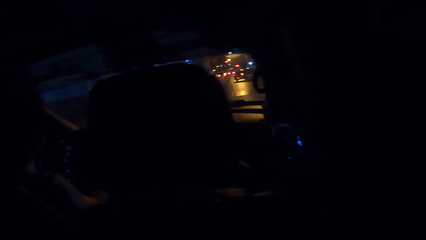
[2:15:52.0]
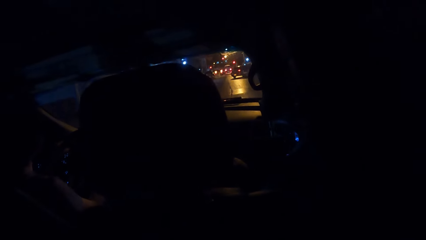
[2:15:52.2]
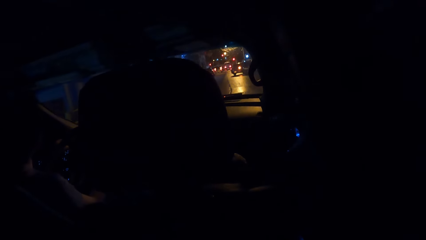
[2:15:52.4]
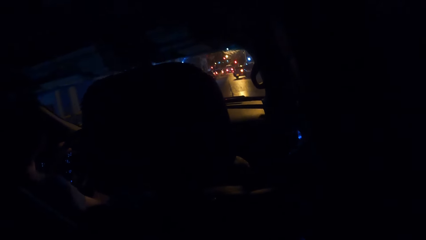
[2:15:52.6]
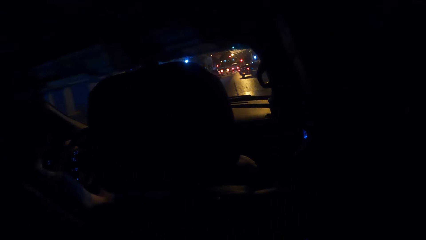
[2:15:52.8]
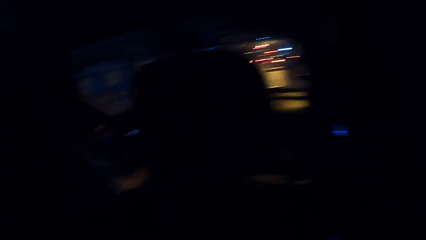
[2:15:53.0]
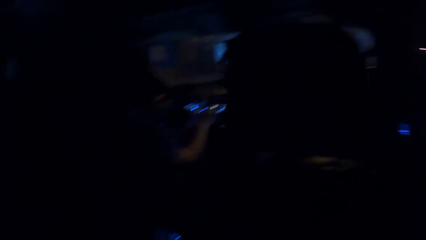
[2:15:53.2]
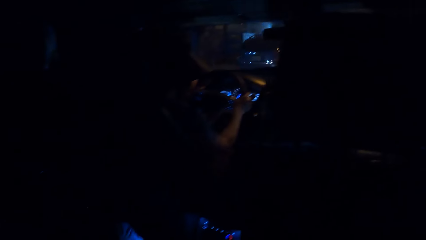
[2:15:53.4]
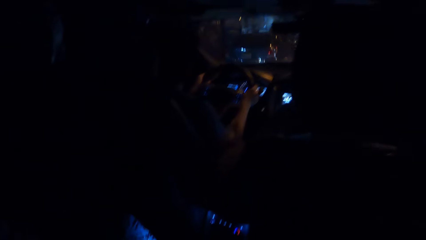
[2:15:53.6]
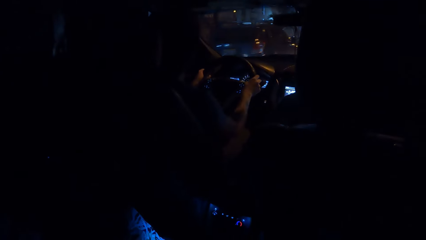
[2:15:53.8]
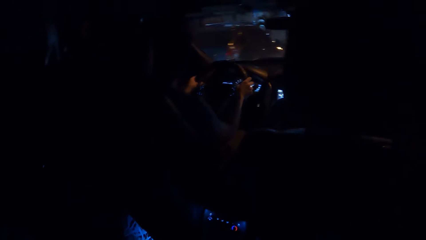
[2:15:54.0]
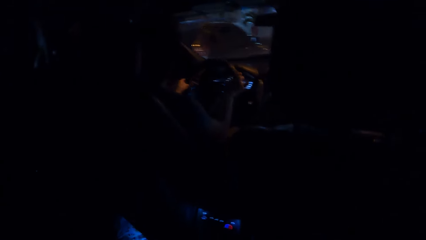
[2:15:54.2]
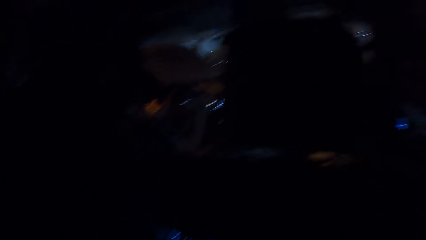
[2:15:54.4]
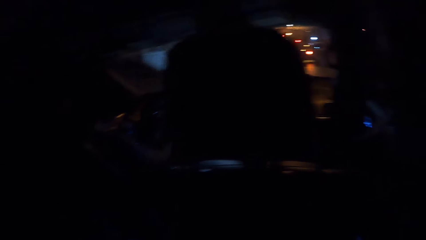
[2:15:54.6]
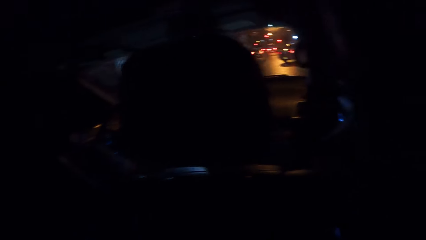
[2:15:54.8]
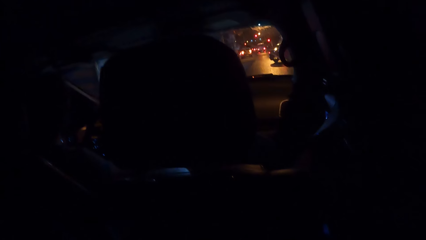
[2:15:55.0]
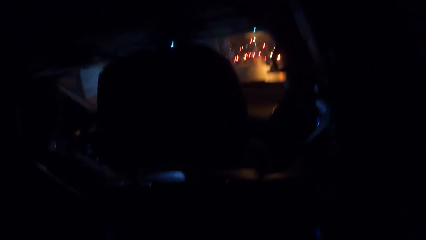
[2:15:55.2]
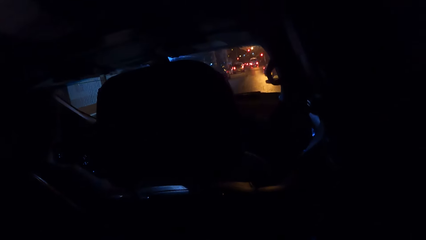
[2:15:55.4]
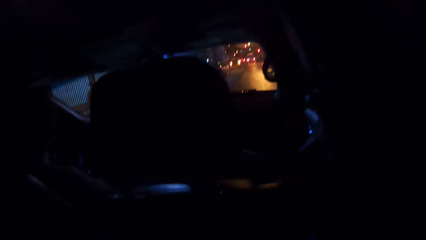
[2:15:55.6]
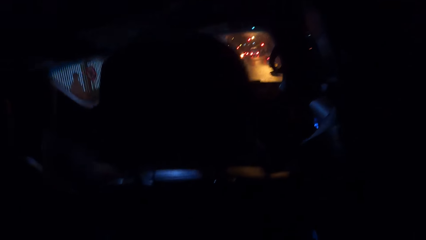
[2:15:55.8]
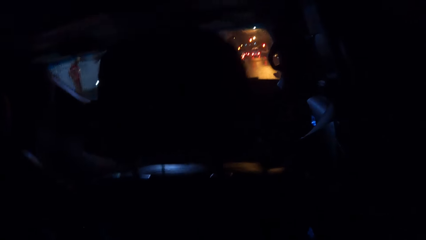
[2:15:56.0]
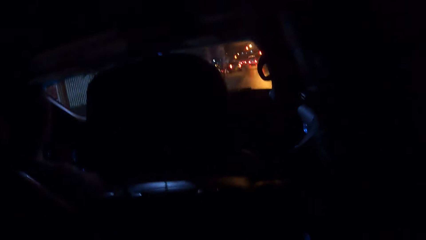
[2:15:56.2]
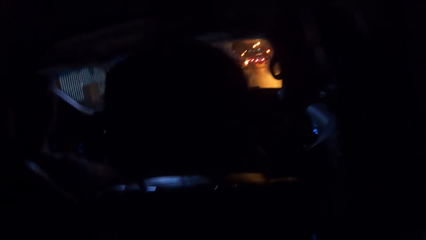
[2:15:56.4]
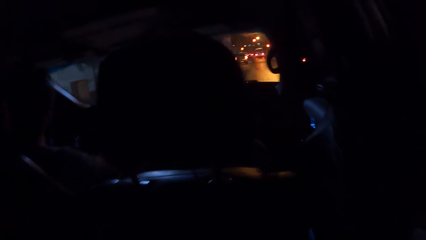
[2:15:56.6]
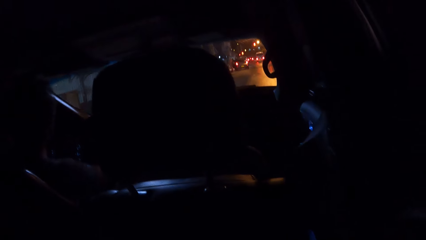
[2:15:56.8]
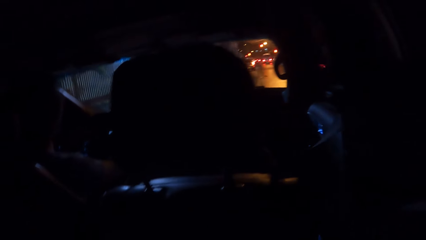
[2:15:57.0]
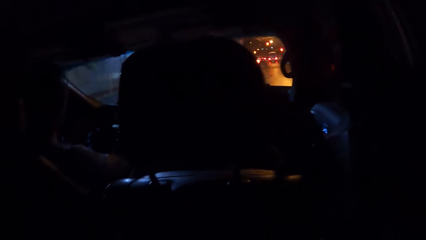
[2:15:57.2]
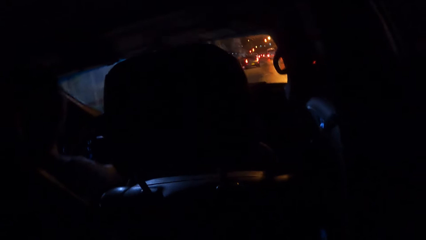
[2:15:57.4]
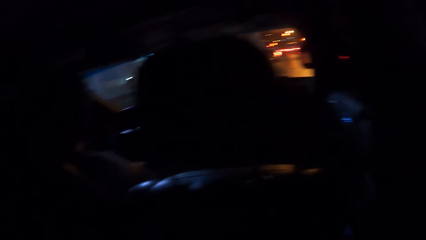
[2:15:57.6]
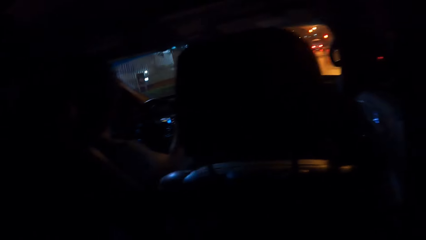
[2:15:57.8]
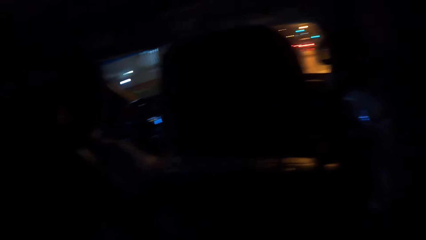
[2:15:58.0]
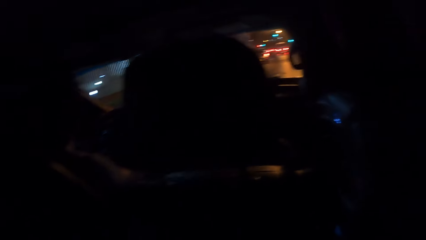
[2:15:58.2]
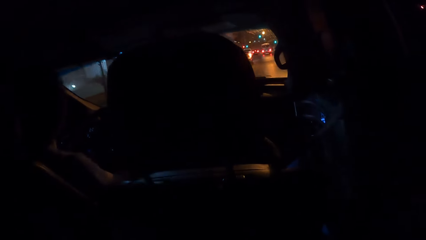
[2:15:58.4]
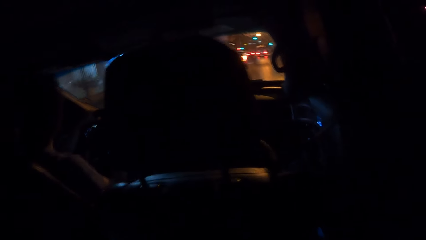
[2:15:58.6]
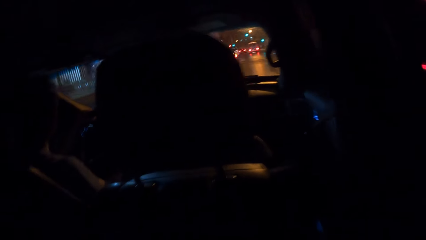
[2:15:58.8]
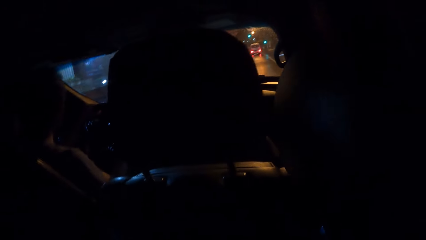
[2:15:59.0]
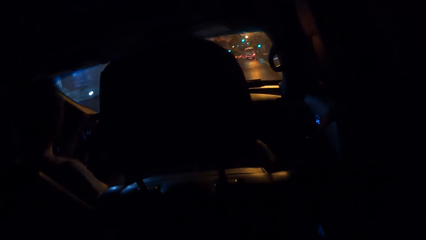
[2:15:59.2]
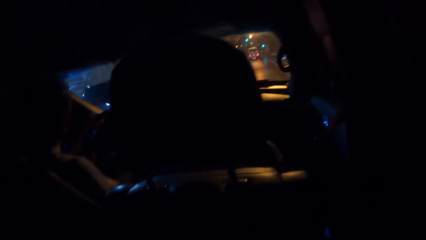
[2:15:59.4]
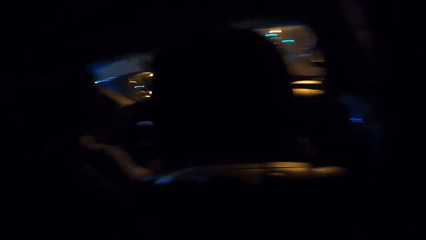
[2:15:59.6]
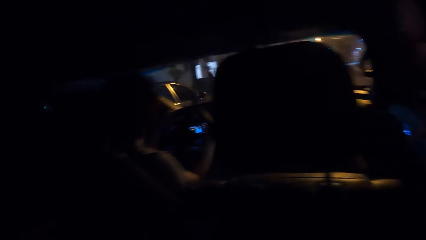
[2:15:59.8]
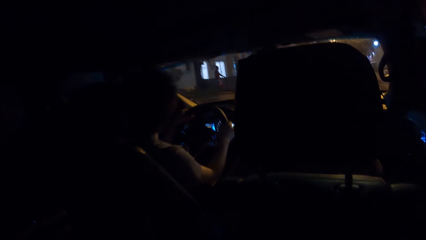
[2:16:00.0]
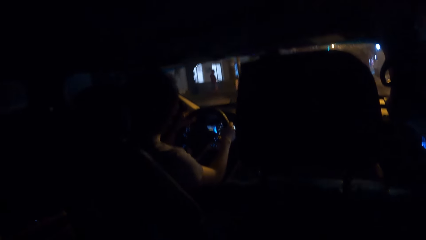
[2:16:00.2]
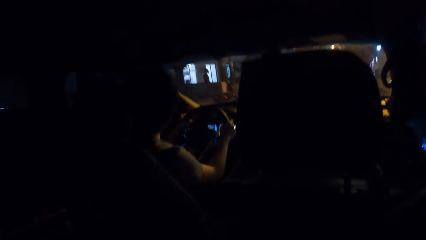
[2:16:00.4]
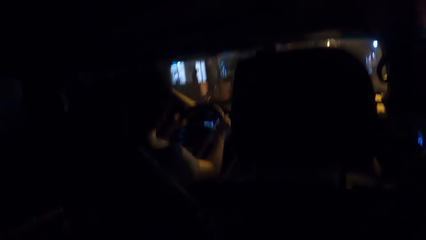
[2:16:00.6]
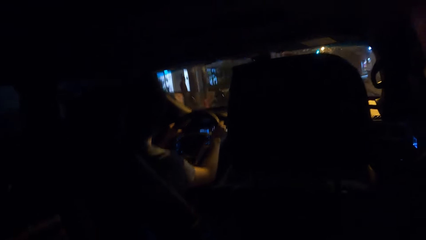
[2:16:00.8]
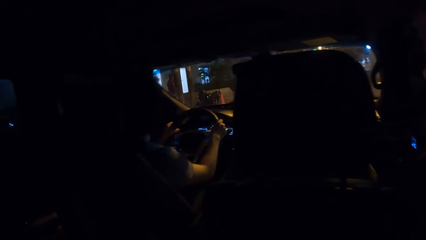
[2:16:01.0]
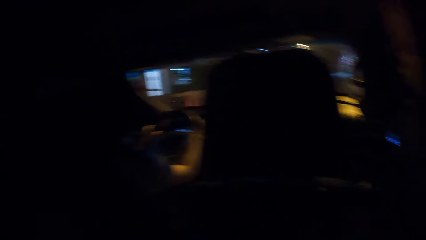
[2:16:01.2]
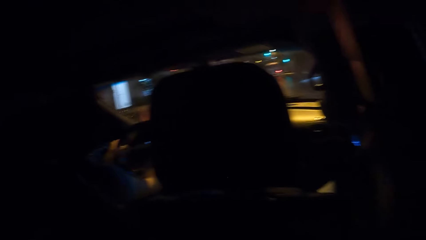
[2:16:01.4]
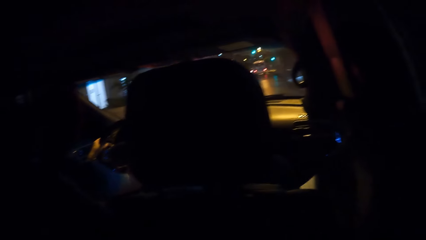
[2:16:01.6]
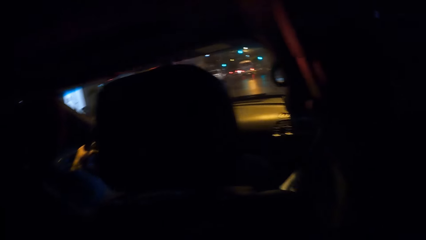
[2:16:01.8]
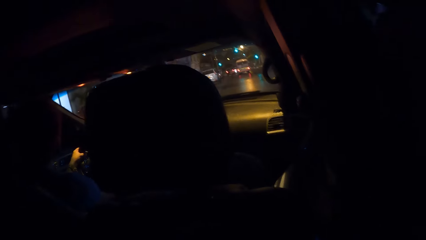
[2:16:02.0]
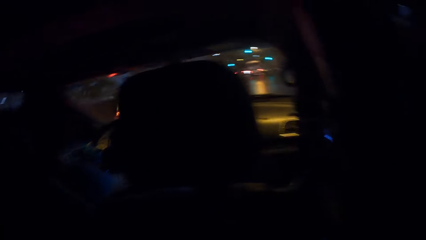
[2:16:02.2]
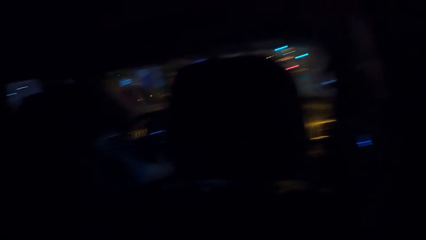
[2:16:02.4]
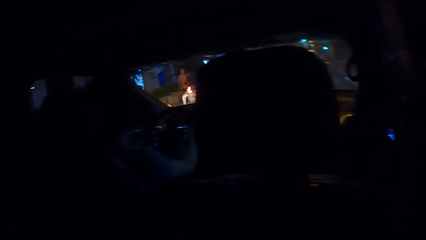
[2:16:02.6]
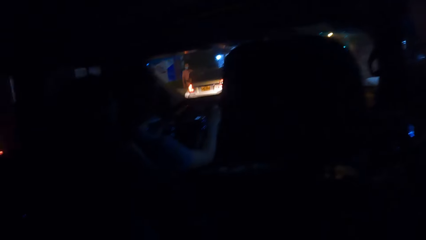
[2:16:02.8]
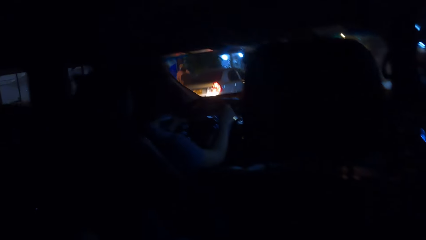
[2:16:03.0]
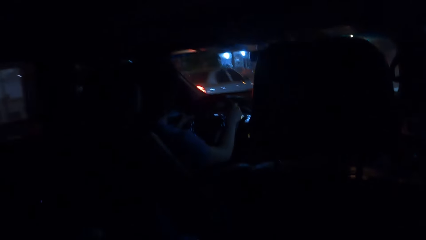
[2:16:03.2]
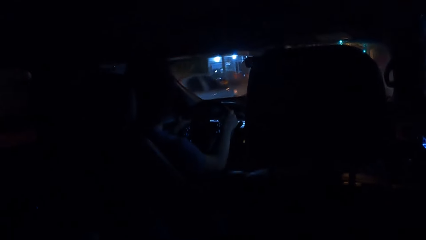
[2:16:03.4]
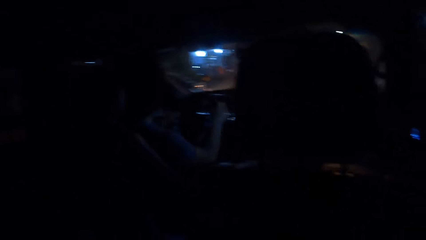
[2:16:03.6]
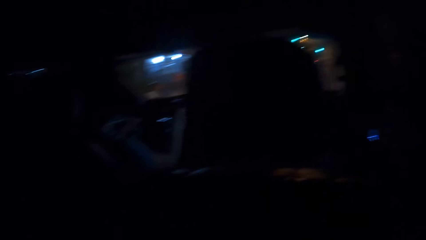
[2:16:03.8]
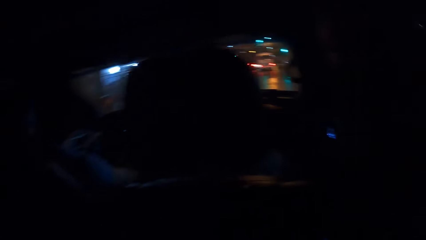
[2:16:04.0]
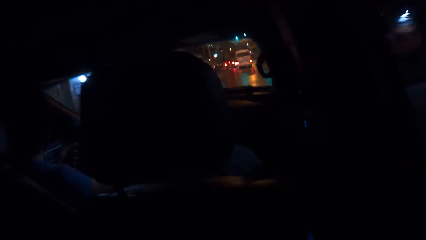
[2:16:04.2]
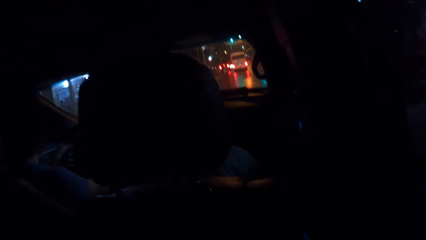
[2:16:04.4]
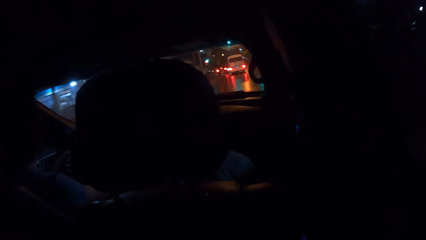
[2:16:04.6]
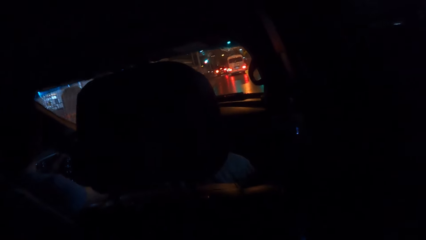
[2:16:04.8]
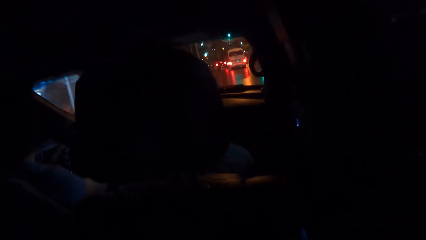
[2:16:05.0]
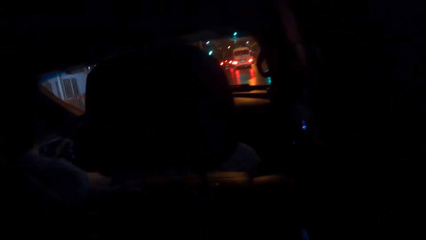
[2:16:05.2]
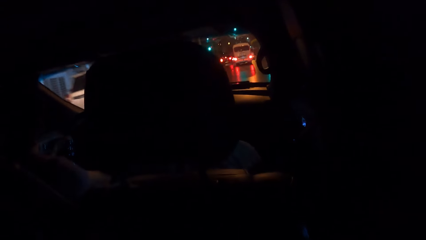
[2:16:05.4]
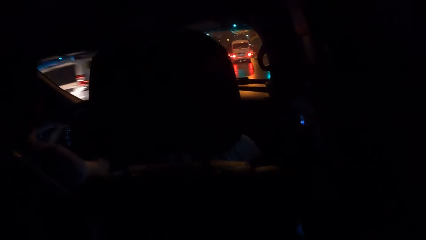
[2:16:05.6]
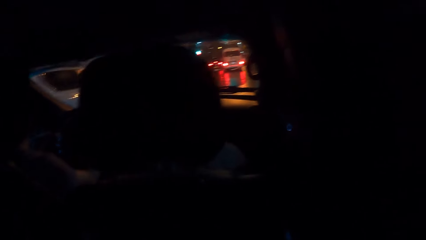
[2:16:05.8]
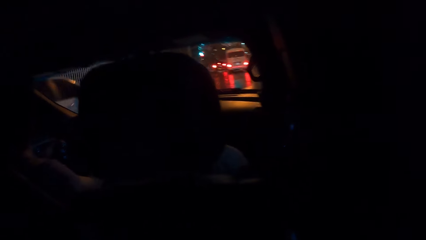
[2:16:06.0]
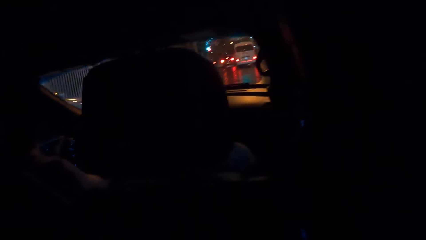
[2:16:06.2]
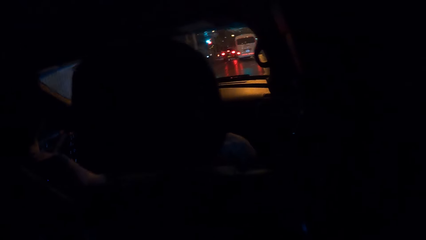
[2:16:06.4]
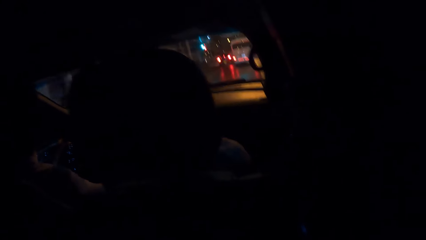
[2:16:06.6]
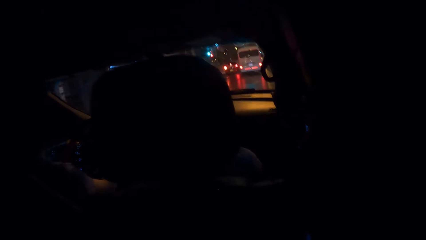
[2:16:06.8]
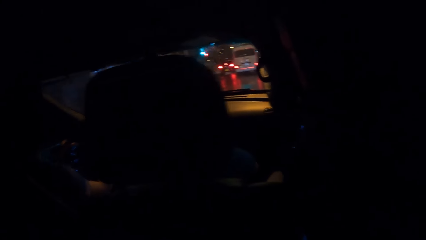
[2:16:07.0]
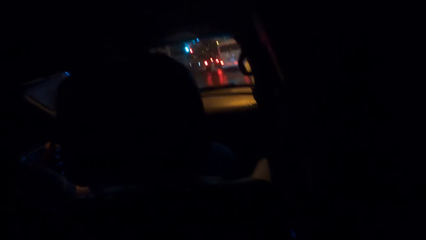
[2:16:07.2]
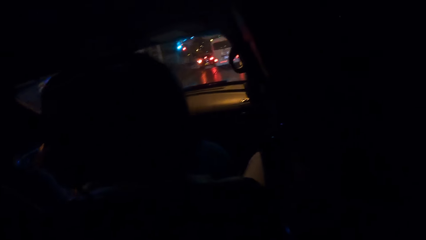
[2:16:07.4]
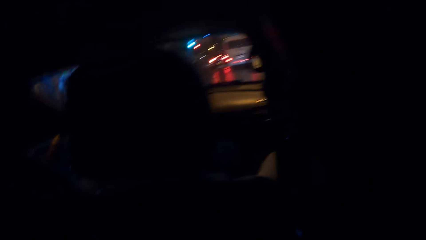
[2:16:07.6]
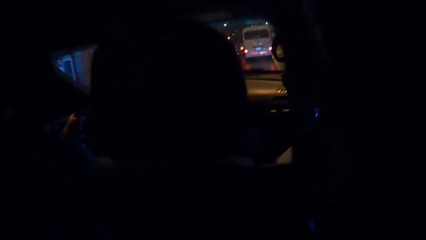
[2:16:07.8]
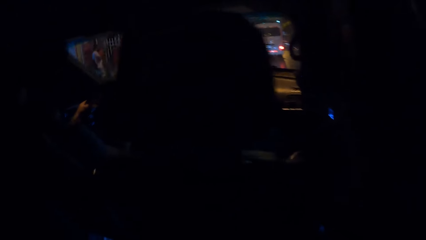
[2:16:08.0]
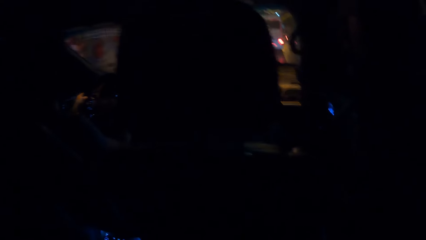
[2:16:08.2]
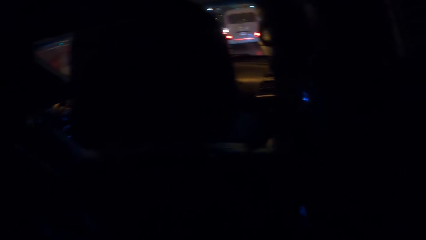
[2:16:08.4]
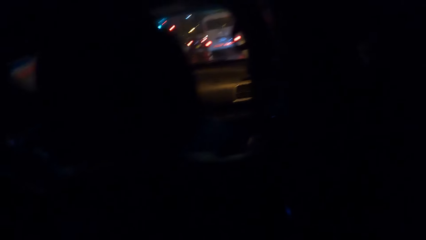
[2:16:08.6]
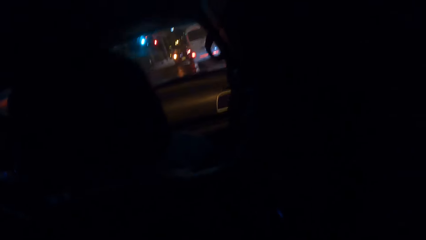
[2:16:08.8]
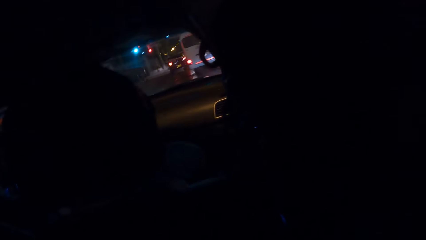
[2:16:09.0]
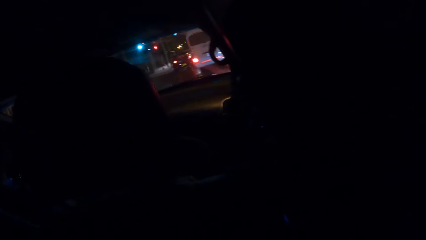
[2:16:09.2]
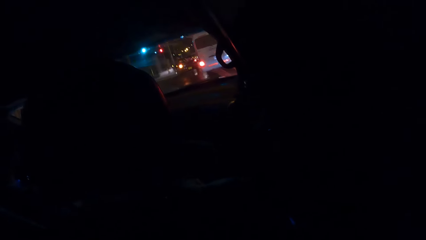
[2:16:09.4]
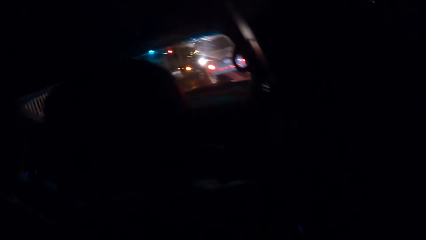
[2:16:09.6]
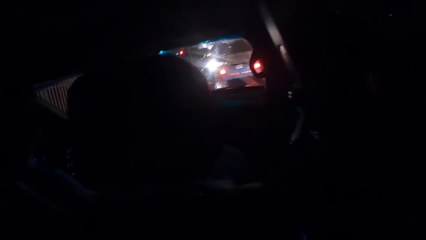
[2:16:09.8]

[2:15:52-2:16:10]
The camera wearer looks at the vehicle on the road. They look at the road. They look at the car on the road. They look at the van on the road.
